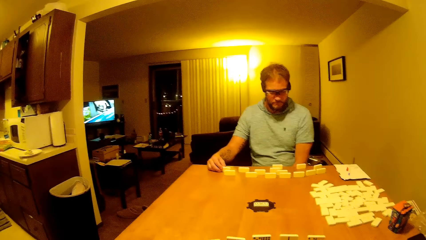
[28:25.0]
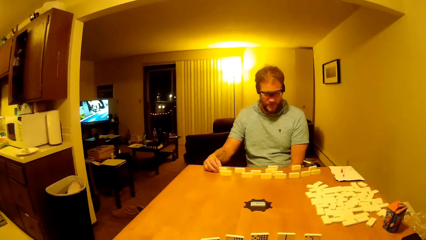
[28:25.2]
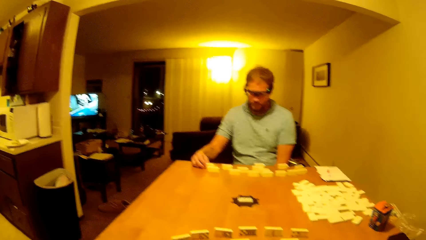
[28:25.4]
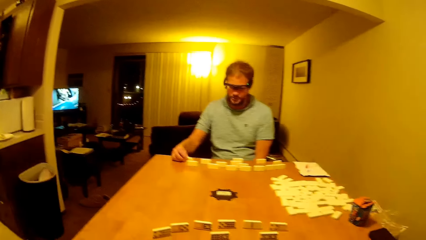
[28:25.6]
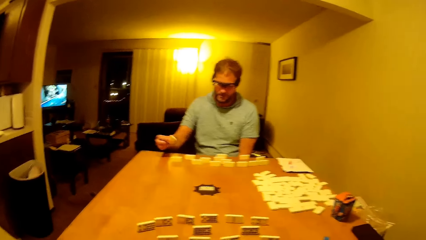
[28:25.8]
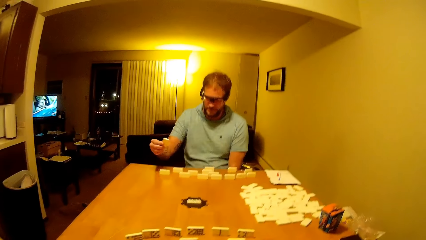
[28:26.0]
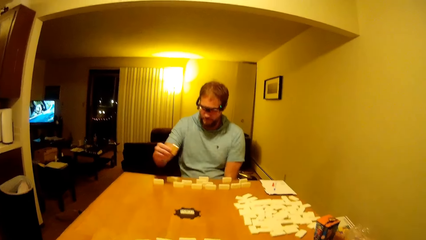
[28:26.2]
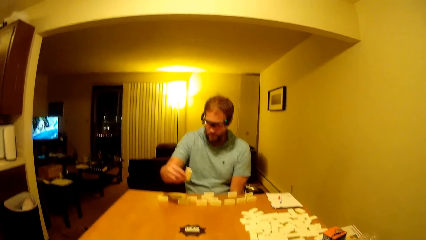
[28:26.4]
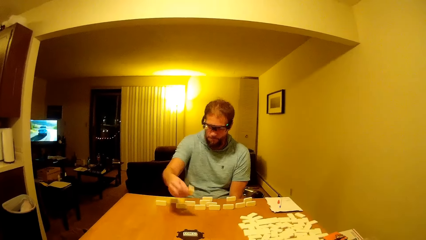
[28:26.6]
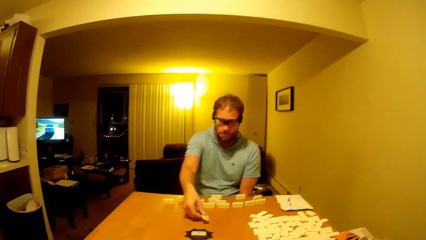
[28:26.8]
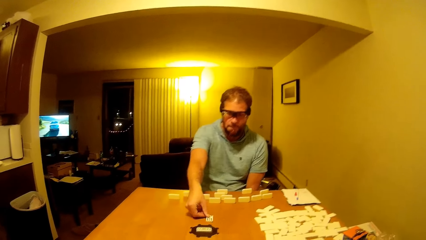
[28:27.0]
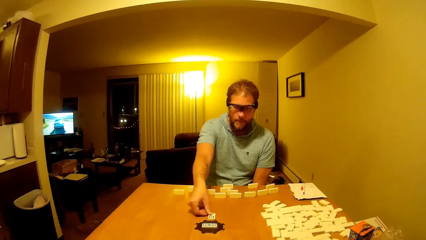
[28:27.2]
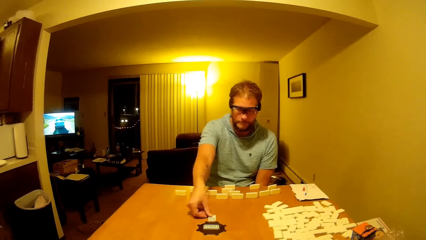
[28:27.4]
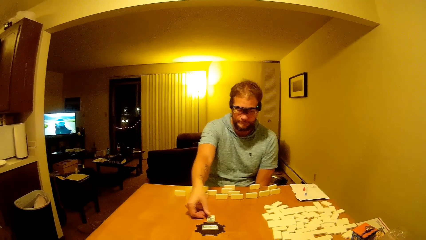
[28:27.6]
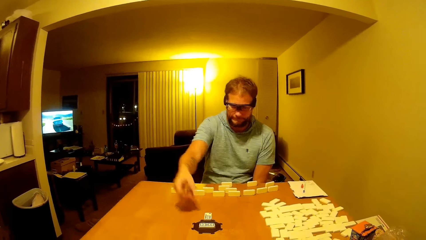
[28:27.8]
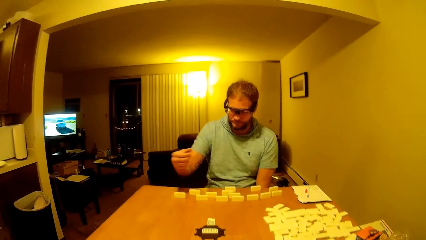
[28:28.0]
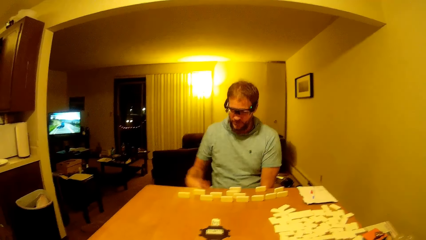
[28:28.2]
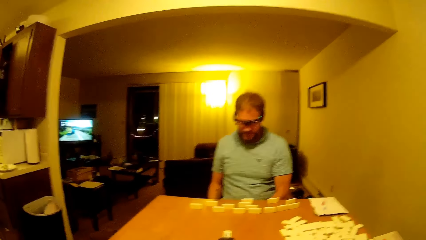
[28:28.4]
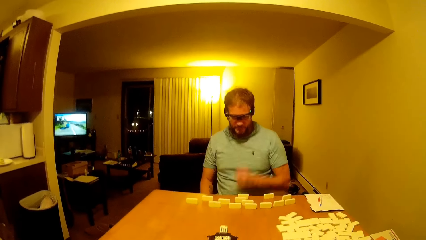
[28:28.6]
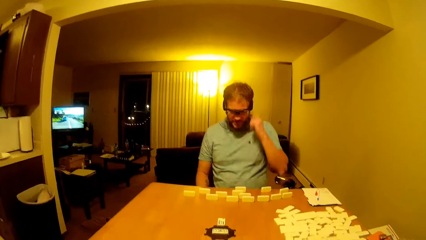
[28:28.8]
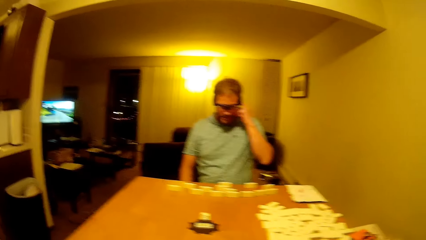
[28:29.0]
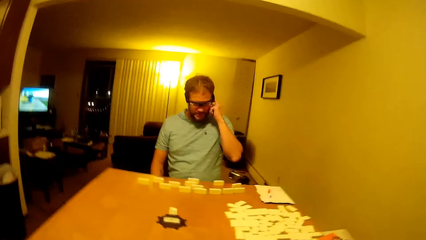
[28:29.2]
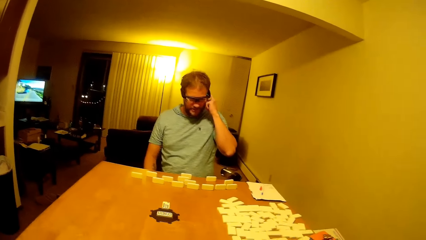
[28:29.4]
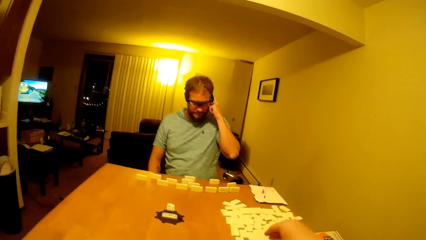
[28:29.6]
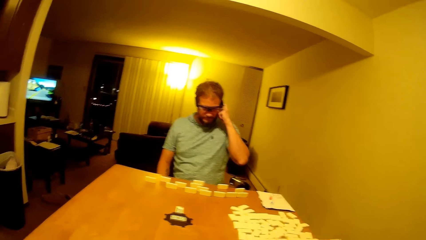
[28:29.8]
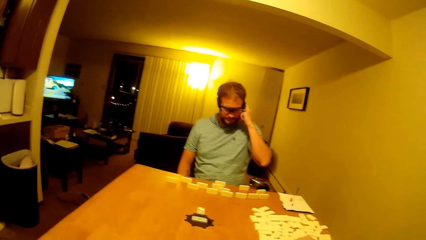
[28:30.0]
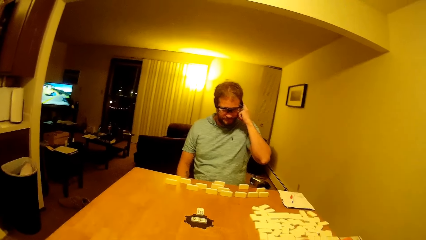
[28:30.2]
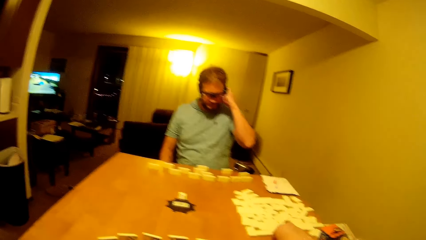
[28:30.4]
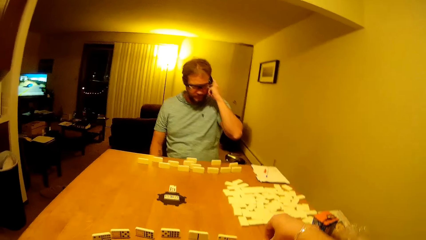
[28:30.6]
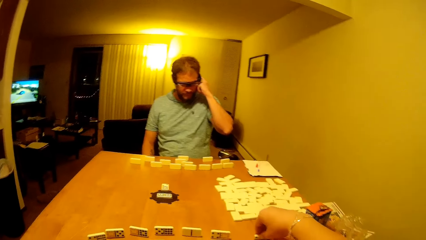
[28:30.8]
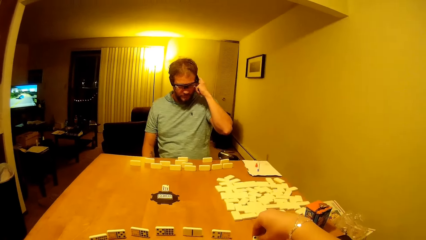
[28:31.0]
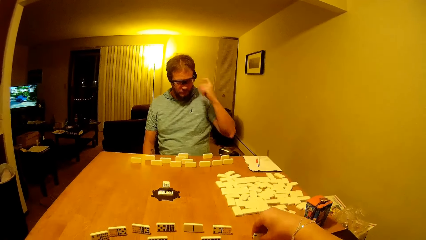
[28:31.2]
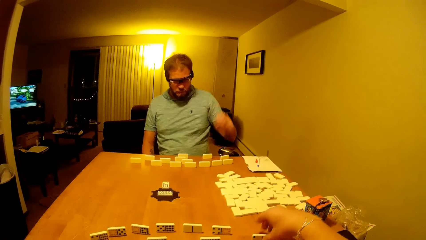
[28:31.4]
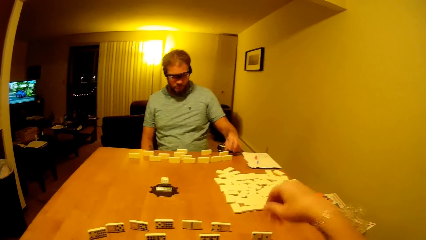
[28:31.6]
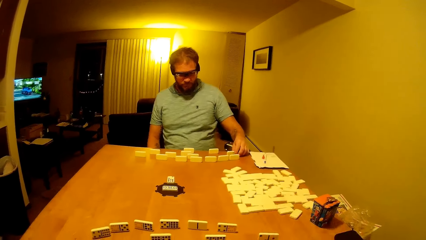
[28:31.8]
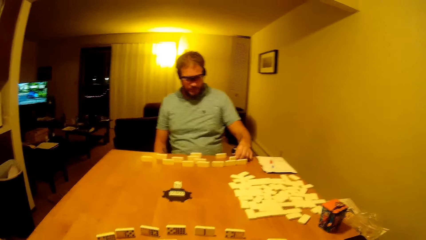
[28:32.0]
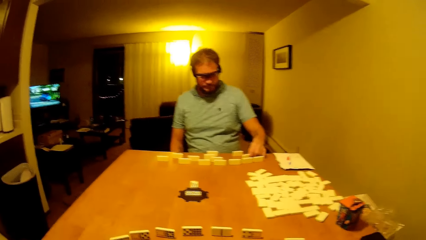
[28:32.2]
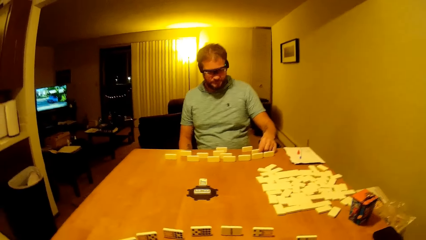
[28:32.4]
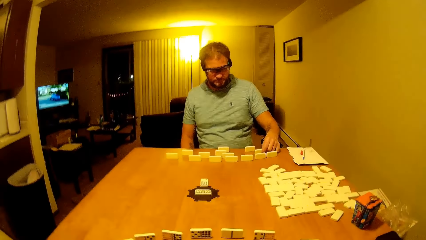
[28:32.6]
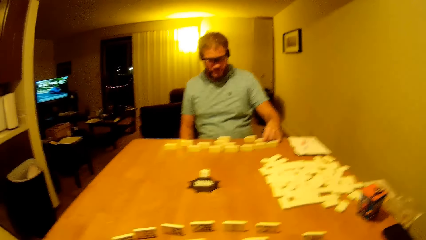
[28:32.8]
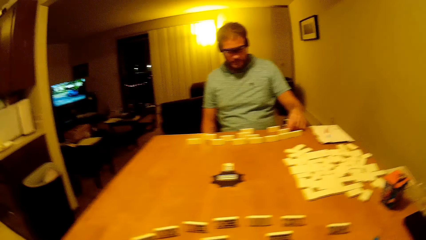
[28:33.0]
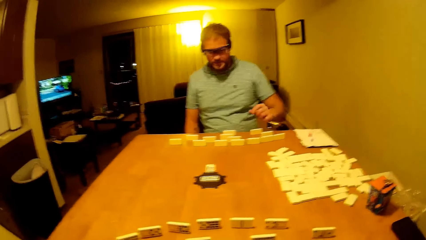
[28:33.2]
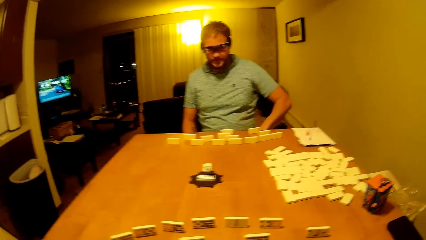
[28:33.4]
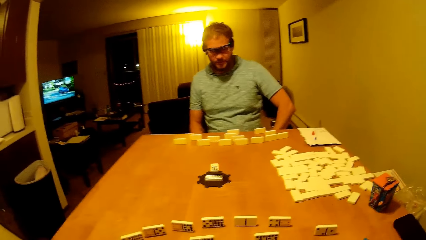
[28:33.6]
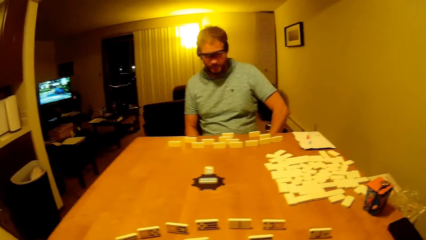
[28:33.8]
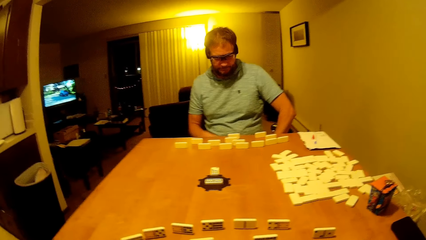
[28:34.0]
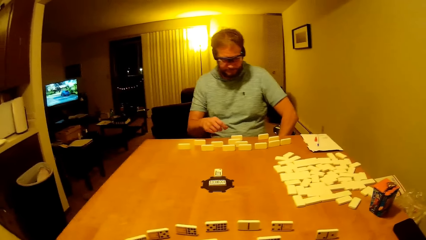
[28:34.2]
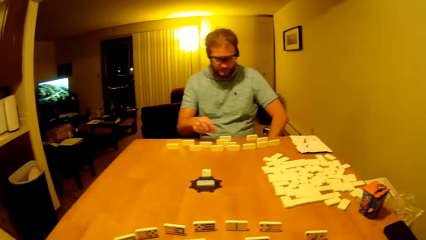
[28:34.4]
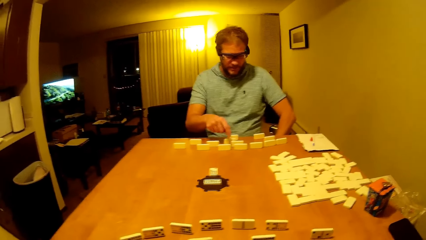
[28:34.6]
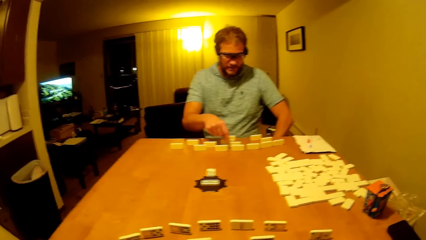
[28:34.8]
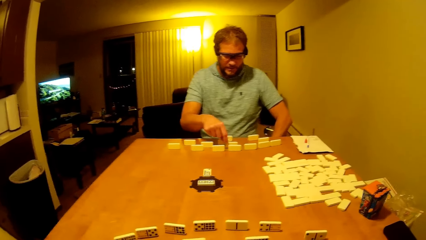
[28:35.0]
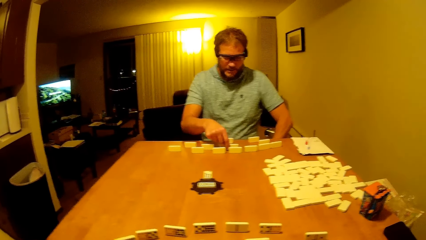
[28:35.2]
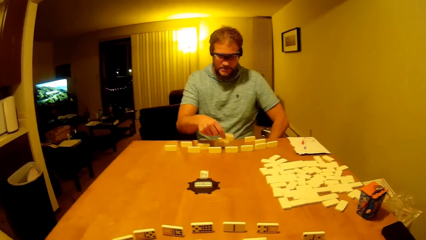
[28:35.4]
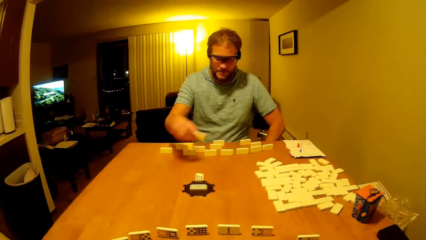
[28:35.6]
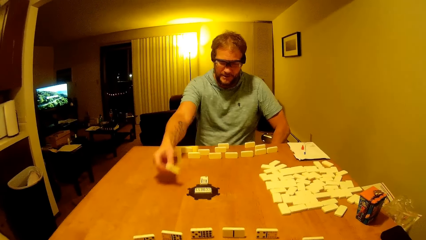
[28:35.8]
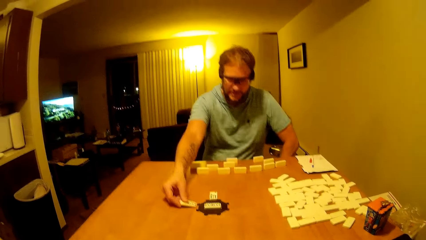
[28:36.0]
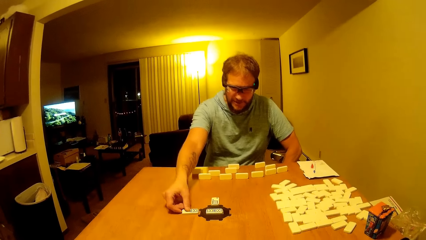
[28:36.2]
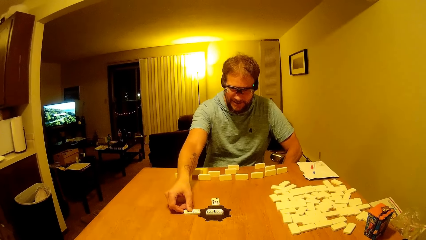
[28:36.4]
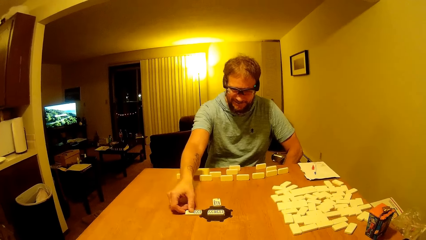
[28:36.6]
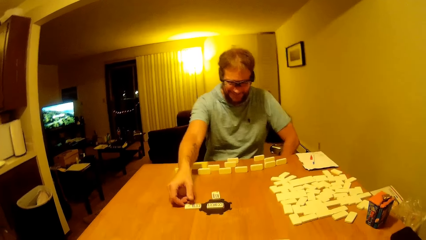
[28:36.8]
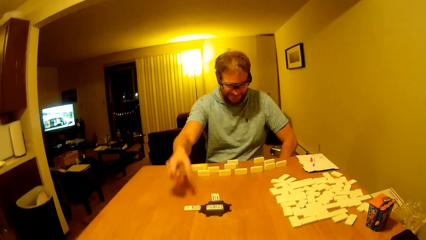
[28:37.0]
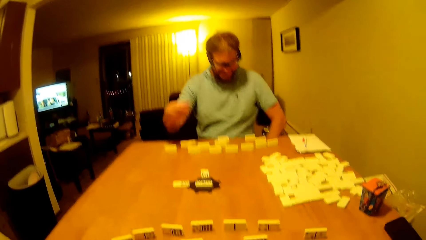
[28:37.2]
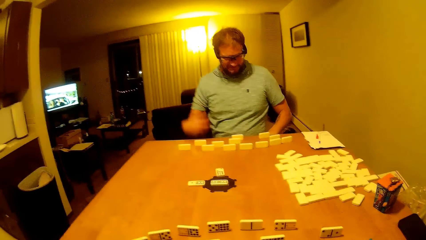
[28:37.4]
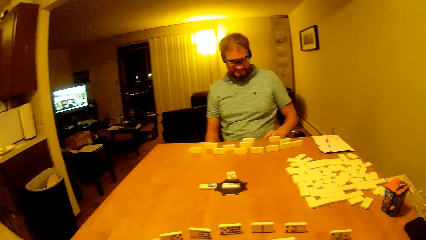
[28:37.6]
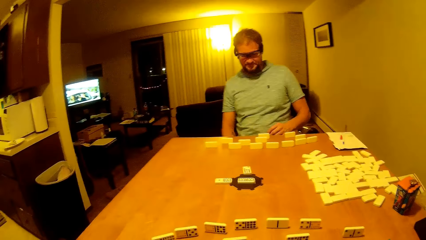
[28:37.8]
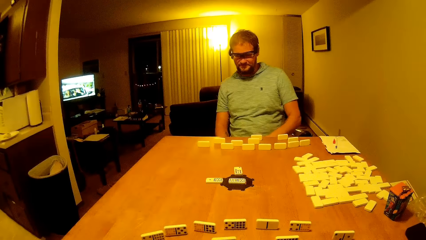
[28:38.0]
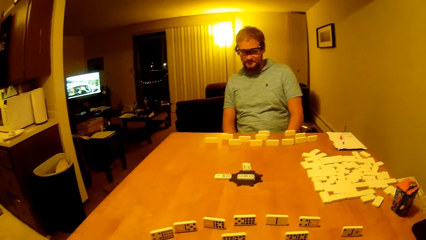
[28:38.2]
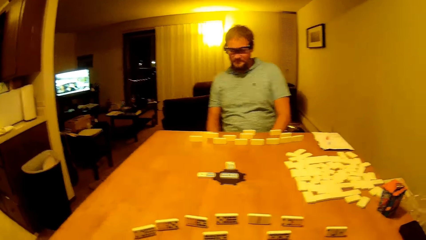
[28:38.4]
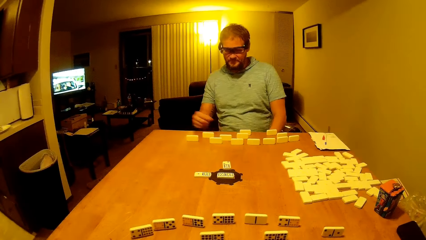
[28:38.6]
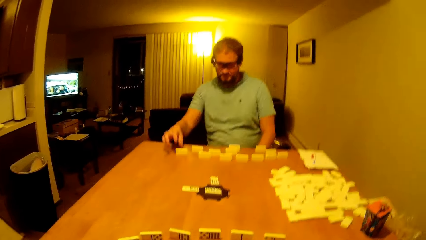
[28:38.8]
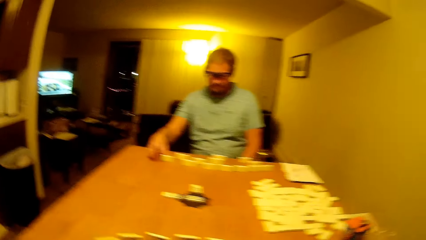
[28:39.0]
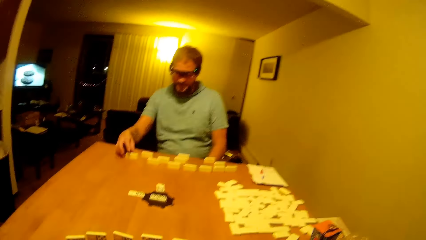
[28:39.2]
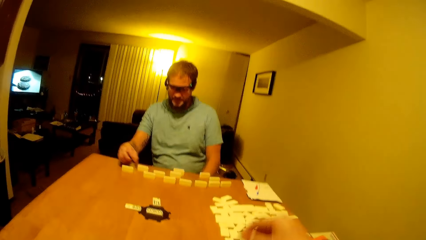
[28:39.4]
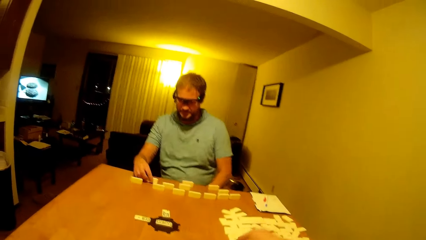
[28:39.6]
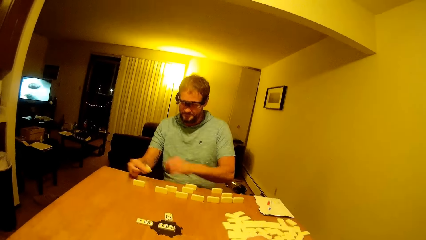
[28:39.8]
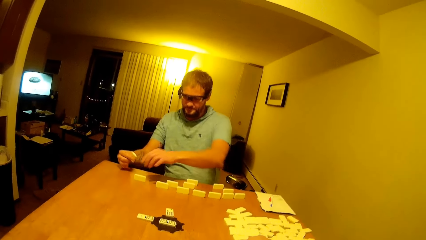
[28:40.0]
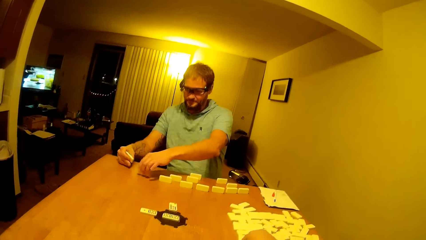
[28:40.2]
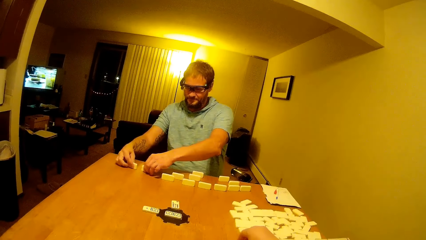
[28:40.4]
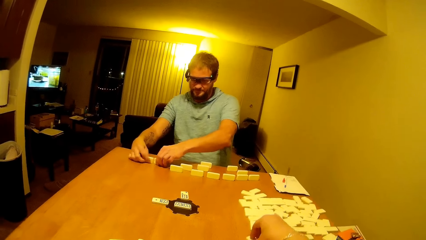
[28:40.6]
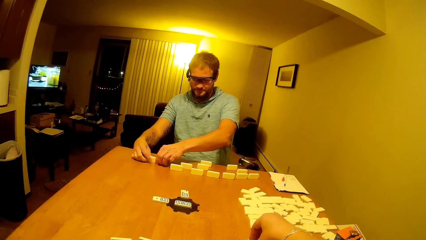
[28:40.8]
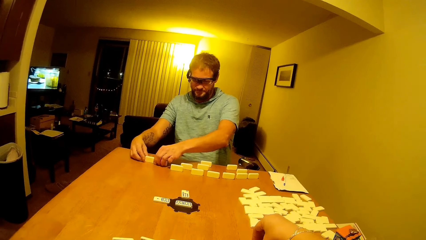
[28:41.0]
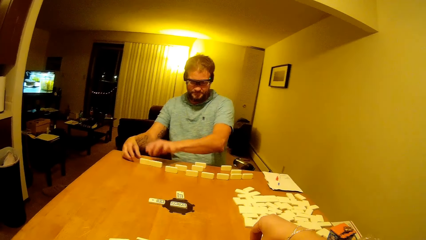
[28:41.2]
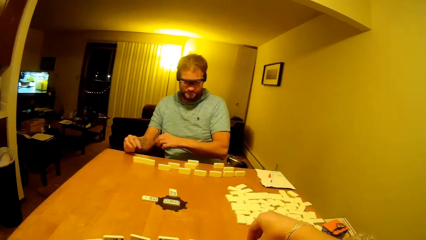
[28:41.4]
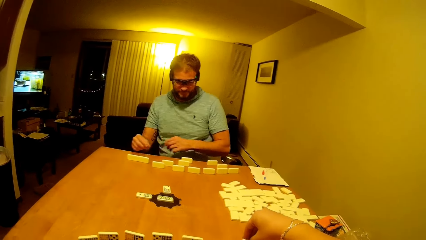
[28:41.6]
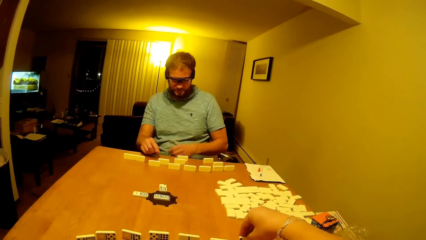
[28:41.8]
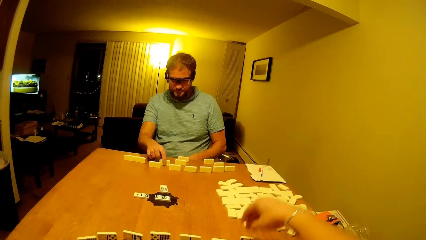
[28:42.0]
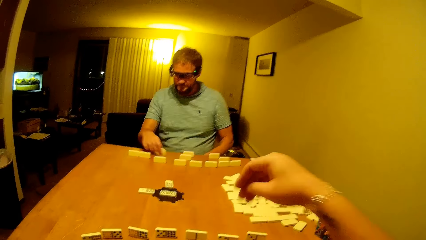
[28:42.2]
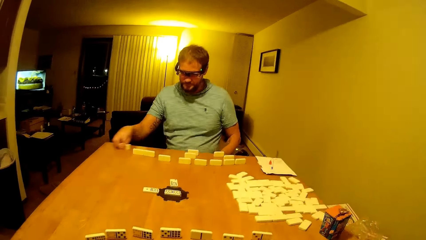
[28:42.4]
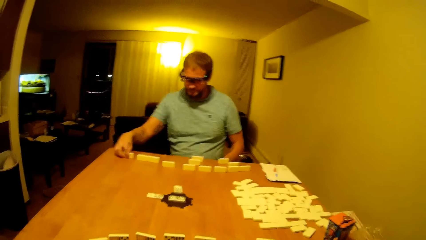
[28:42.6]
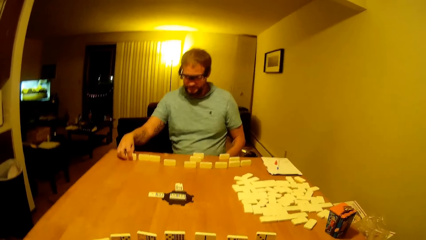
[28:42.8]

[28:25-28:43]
A man plays dominoes, moves a hand forward, puts a hand down, and puts the dice on the table. The man touches the ear. The camera wearer moves a hand forward. The man moves a hand forward, puts a hand down, moves the dice forward, puts a hand down, and moves a hand forward. The camera wearer picks up a domino block. The man arranges the dice.
